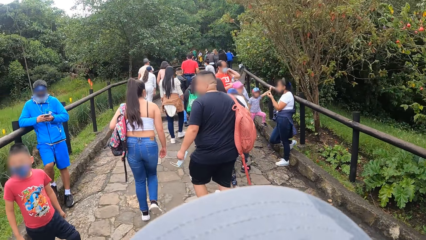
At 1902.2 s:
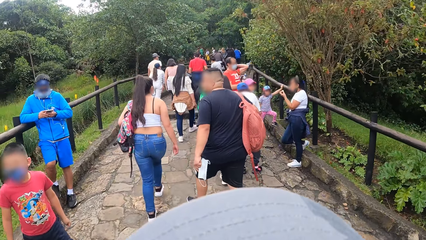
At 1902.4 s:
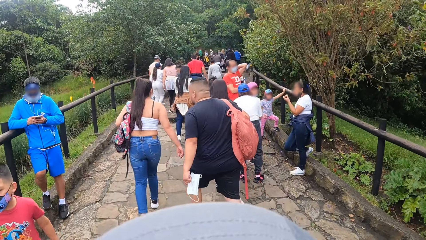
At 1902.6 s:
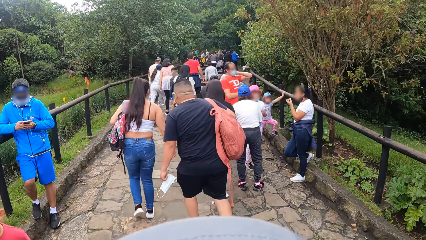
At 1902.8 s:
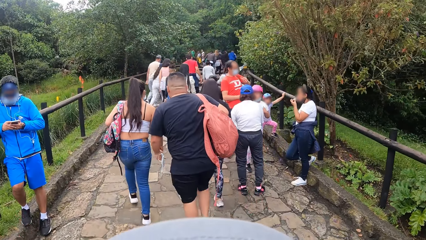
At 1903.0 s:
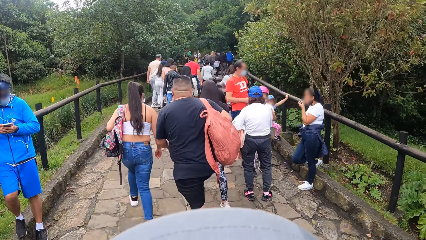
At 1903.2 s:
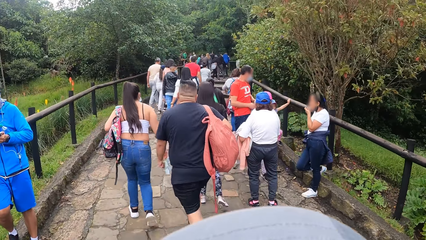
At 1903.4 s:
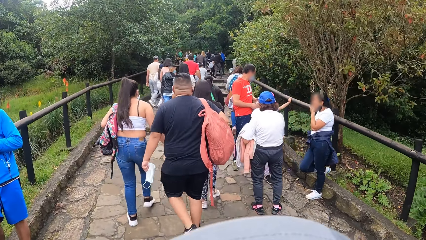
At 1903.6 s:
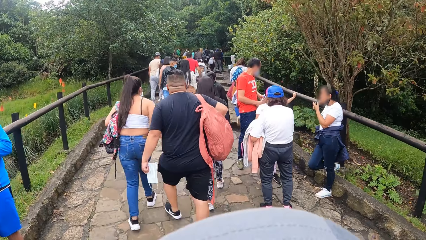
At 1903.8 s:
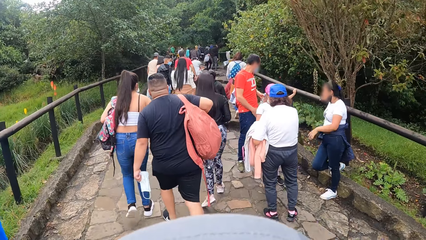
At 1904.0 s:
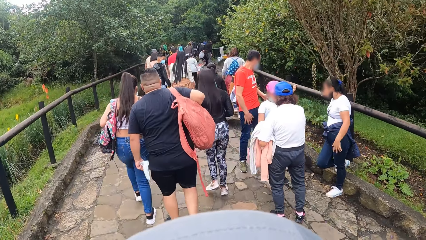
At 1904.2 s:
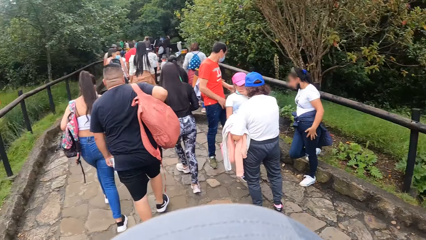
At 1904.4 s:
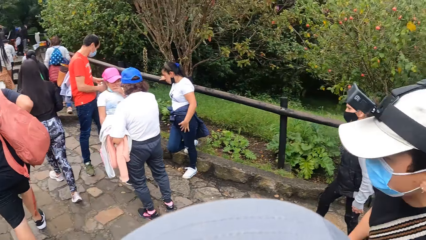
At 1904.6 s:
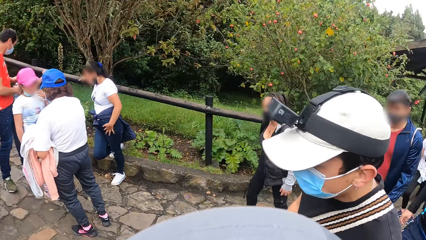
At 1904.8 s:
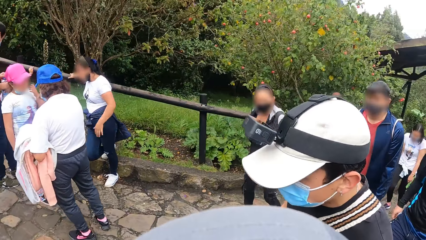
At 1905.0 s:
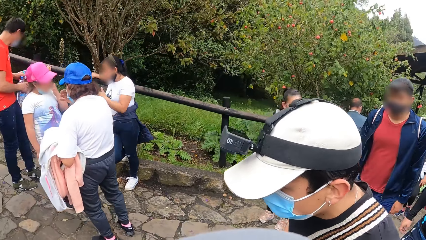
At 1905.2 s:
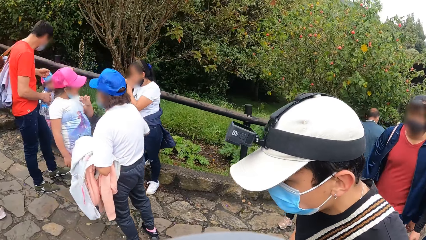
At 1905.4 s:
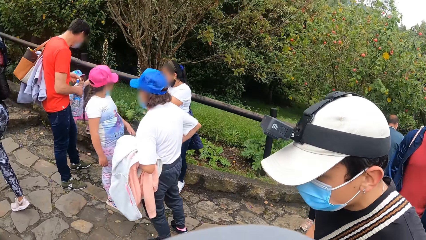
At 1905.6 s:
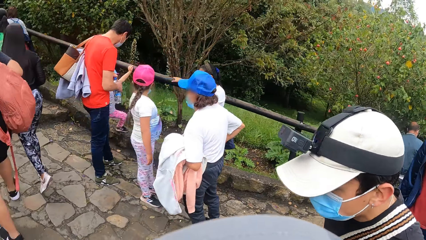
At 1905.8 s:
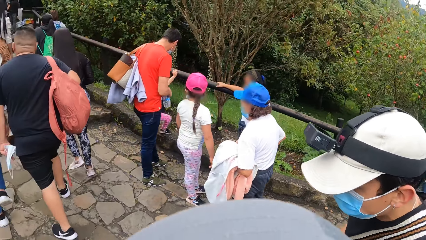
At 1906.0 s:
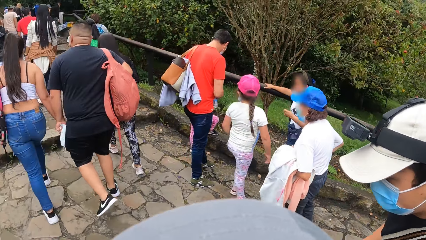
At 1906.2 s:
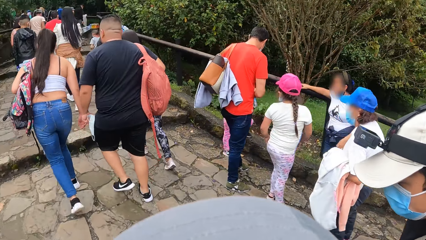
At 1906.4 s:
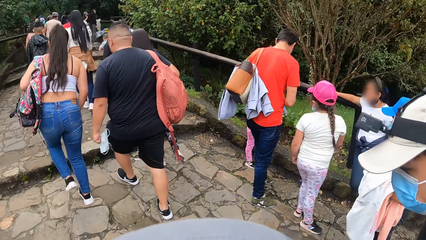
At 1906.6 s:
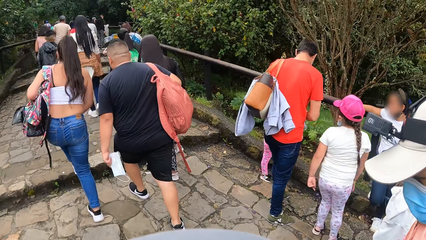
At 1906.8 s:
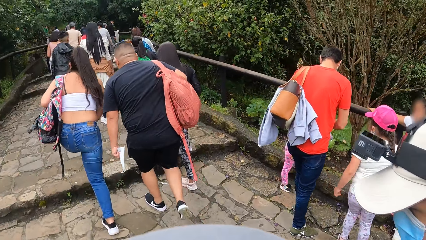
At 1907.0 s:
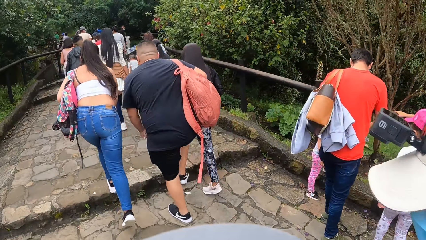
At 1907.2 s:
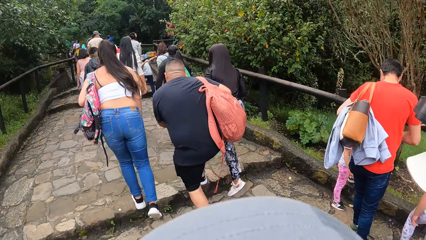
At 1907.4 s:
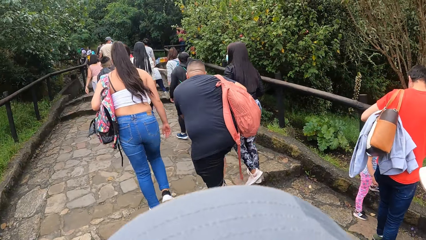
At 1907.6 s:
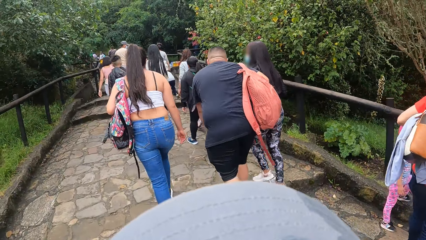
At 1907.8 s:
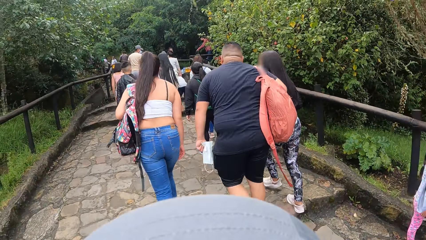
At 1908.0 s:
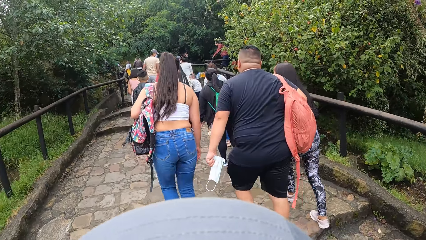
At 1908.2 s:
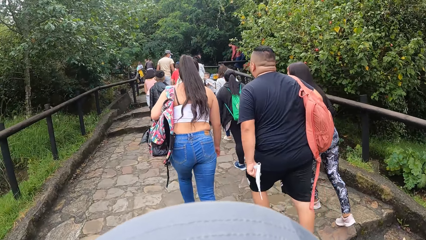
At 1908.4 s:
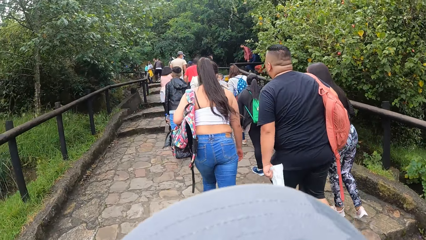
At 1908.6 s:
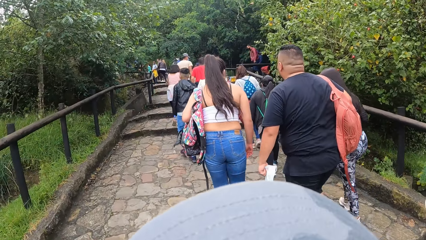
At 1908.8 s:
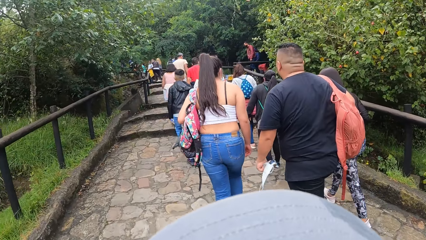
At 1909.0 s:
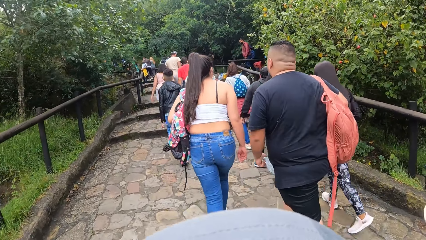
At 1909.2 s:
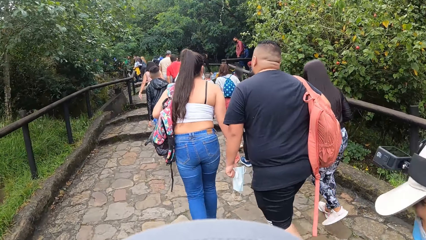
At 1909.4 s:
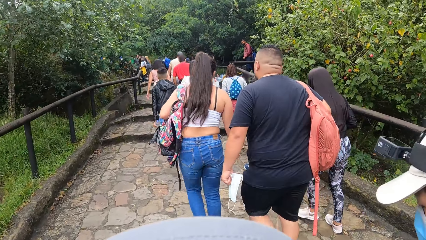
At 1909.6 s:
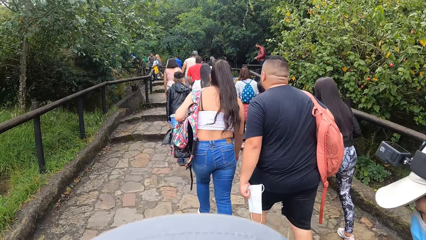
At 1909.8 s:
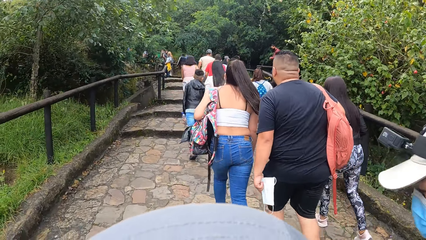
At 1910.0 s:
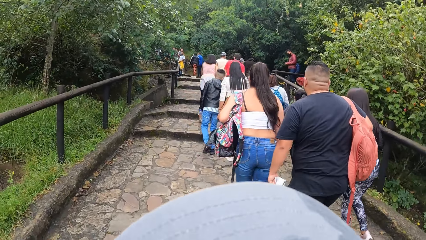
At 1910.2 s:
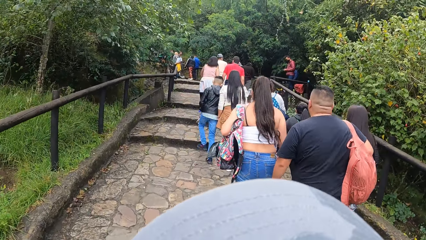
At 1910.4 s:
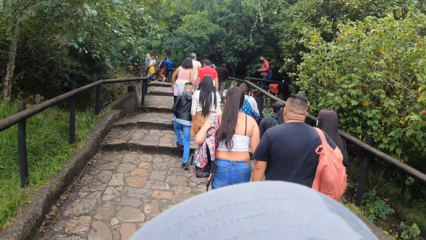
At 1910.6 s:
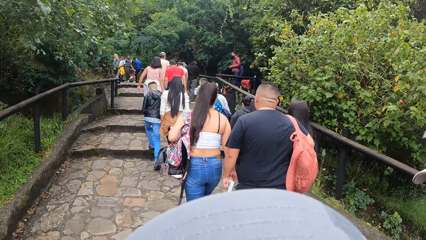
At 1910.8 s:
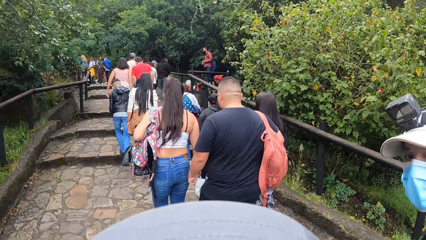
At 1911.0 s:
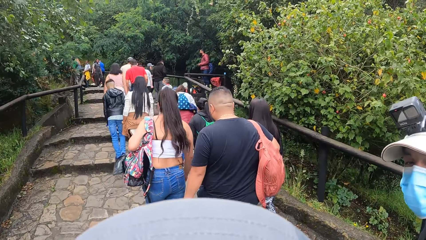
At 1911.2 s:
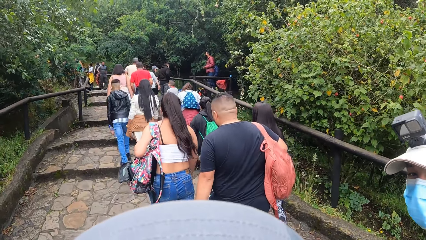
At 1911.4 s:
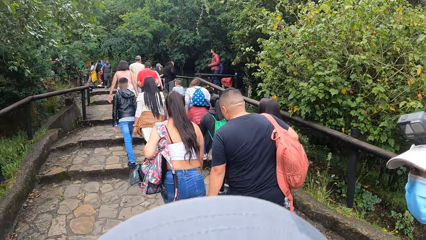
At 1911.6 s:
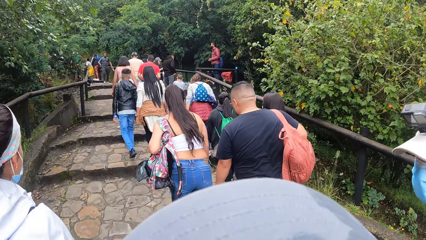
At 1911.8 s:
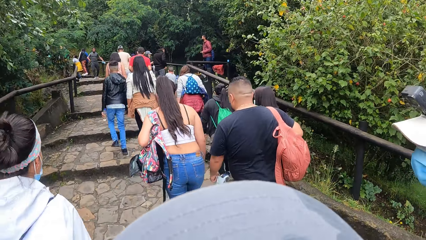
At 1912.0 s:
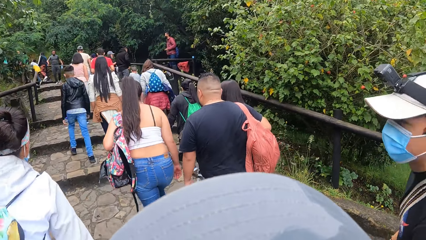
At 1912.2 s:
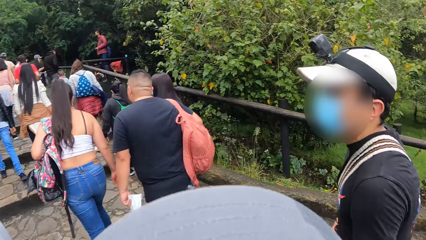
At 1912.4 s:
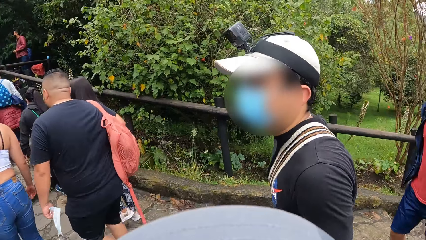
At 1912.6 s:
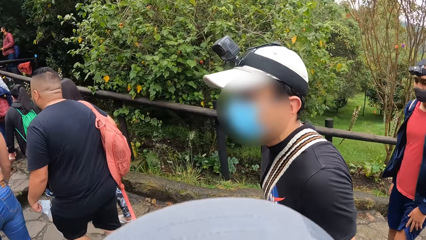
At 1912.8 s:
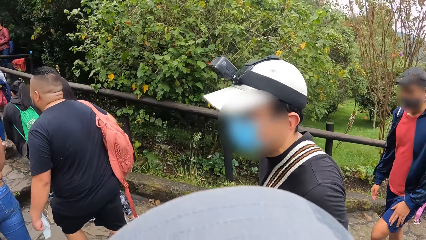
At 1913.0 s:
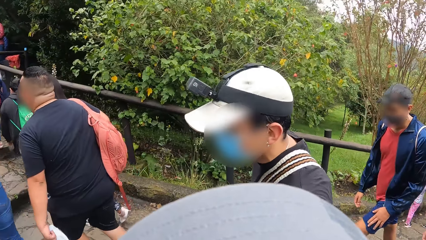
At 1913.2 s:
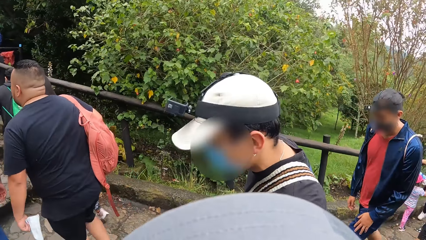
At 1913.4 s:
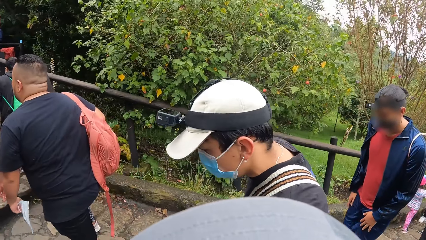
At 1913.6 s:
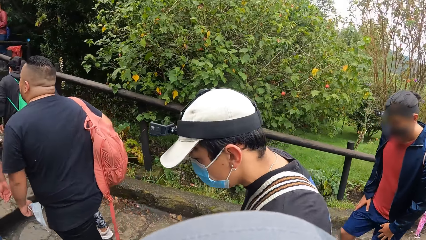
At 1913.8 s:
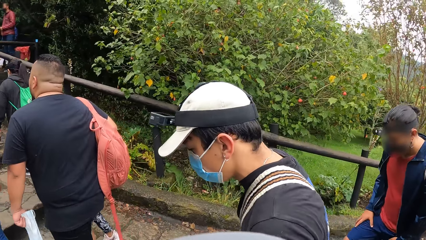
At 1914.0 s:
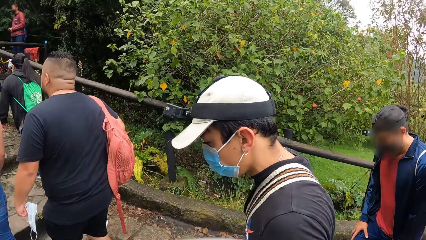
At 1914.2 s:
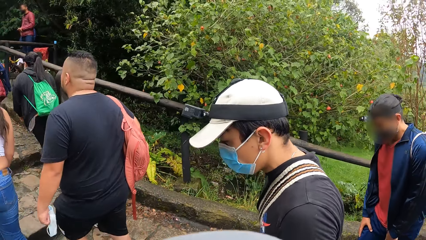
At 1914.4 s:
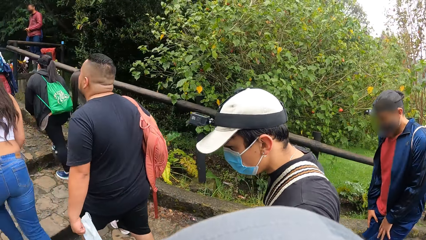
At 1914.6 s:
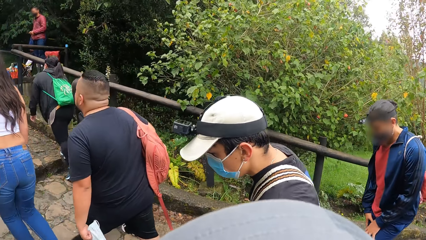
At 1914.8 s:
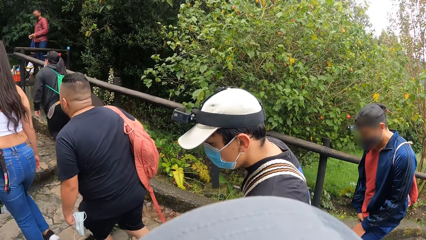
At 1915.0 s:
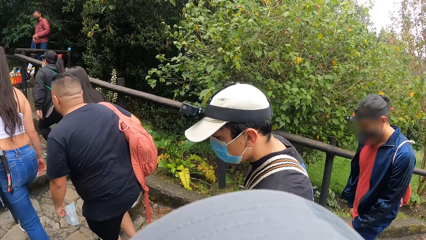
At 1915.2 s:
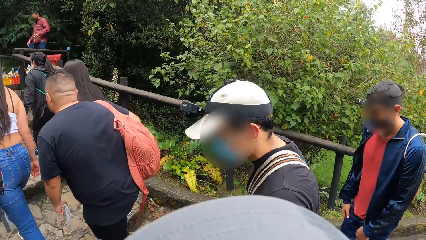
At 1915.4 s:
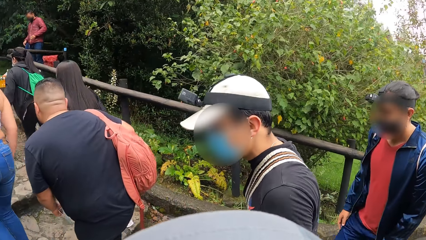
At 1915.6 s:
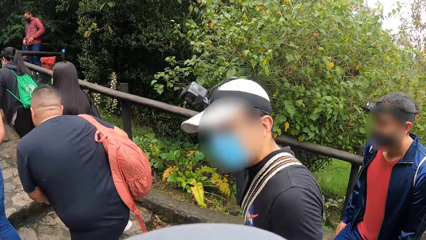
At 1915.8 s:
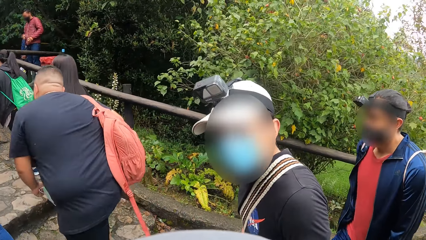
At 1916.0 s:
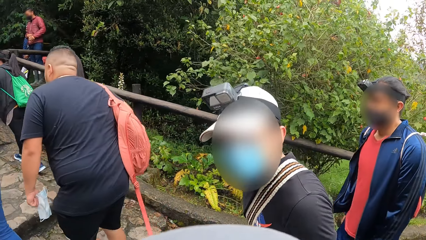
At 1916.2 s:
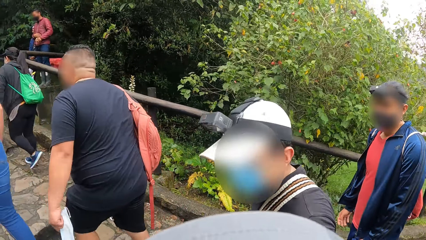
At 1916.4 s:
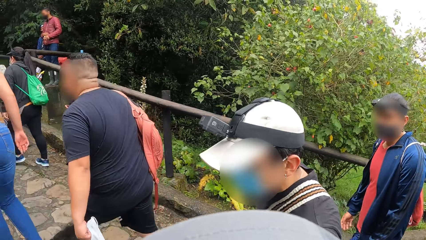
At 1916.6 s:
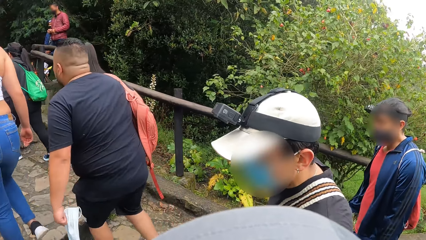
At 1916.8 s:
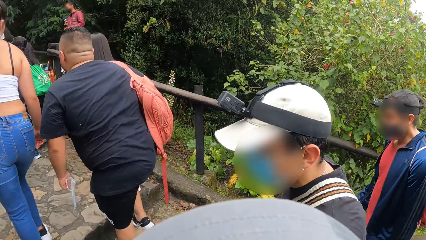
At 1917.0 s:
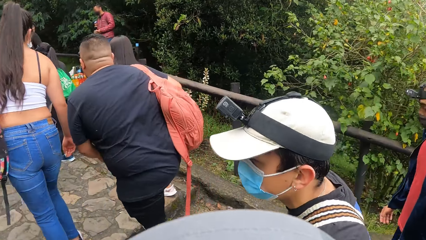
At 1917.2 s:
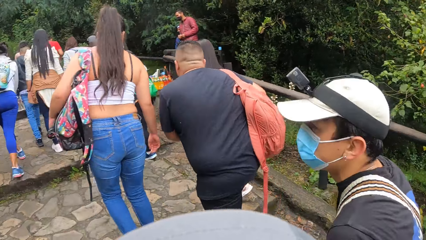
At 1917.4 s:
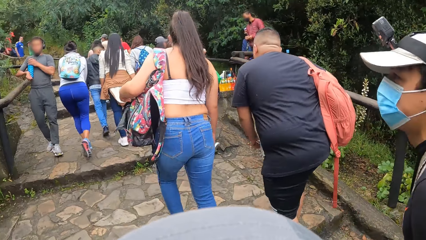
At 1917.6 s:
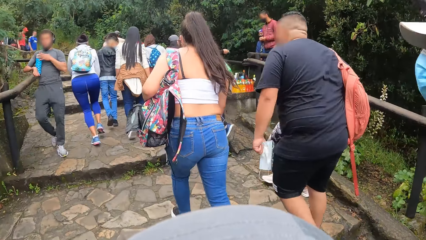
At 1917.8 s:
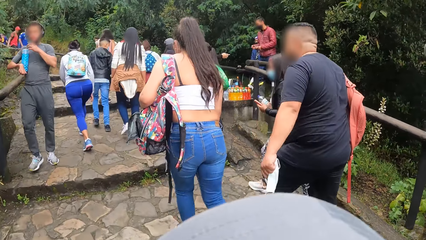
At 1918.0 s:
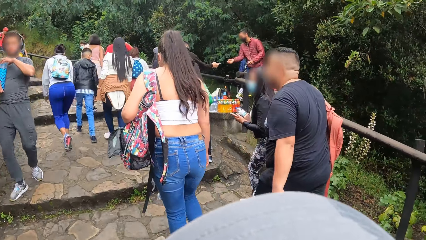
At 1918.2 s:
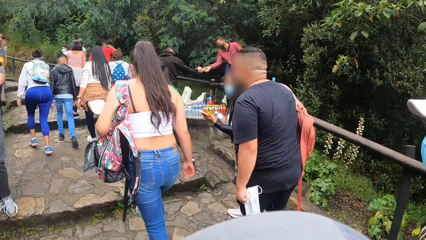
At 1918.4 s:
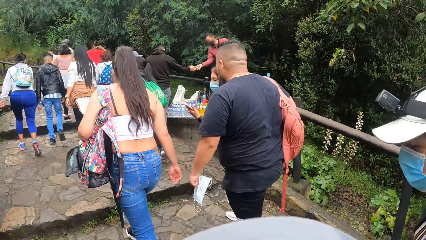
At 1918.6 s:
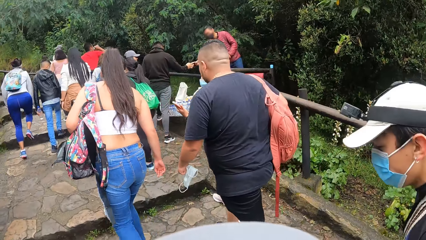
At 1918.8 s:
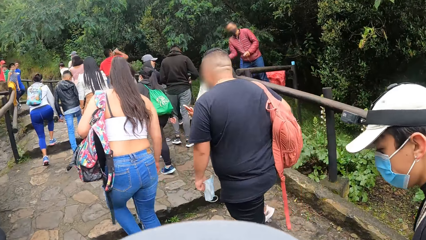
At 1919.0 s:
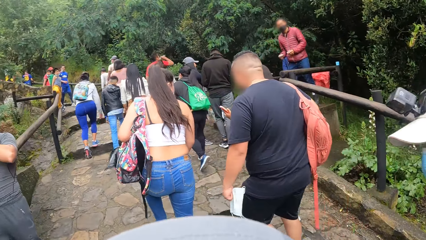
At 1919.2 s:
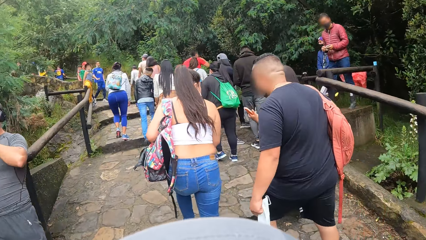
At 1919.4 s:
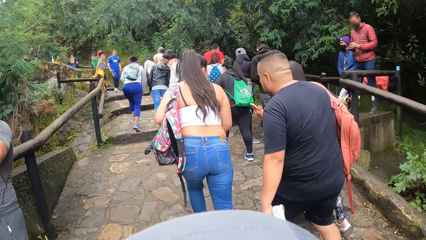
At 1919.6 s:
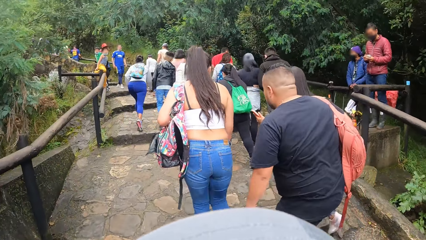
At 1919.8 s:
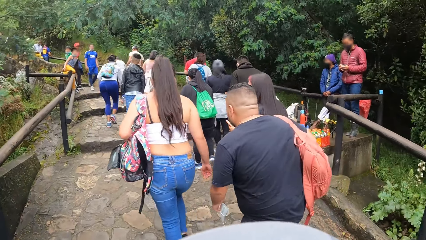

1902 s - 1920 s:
A man walks up the staircase. The camera wearer interacts with another man. They look at a man.
